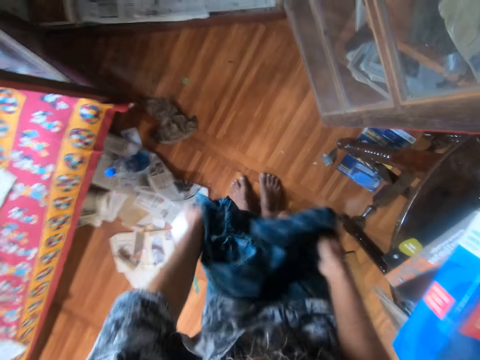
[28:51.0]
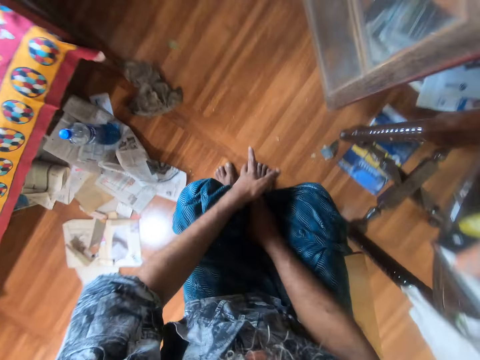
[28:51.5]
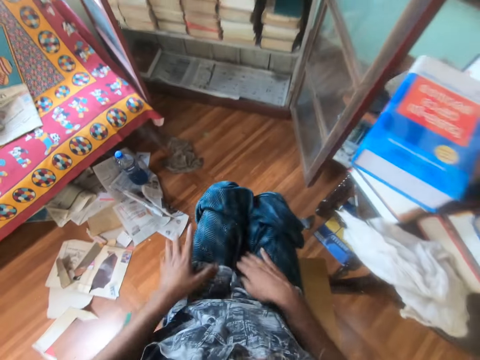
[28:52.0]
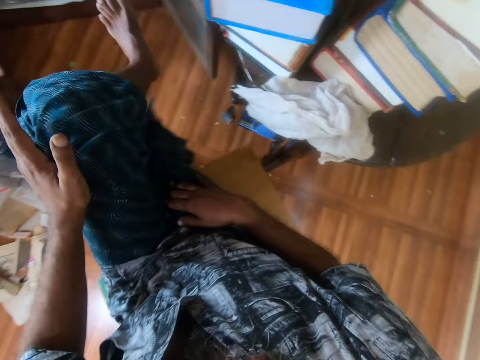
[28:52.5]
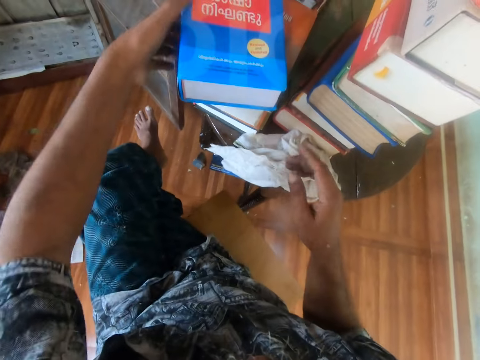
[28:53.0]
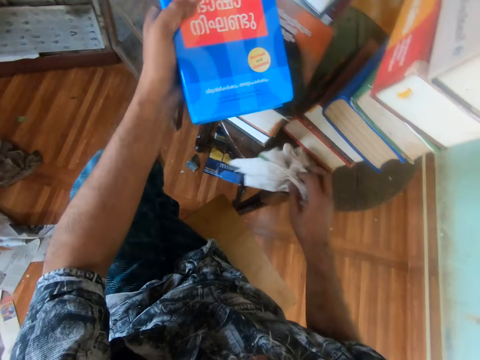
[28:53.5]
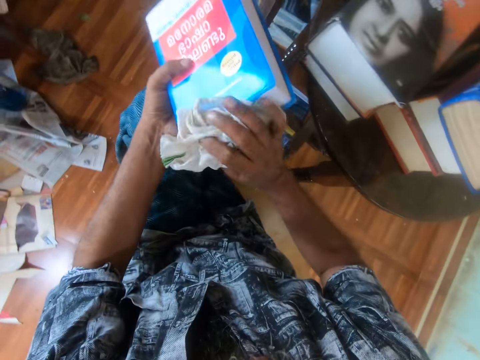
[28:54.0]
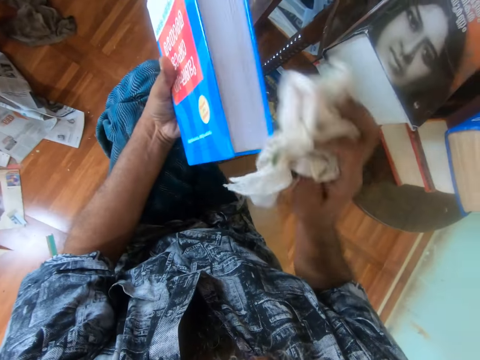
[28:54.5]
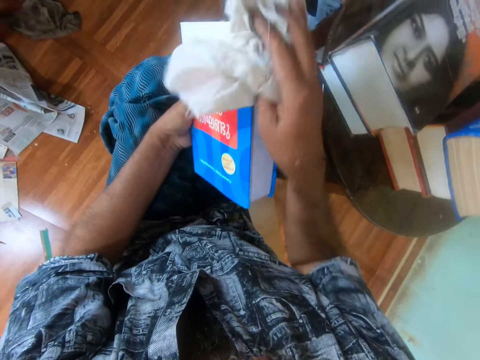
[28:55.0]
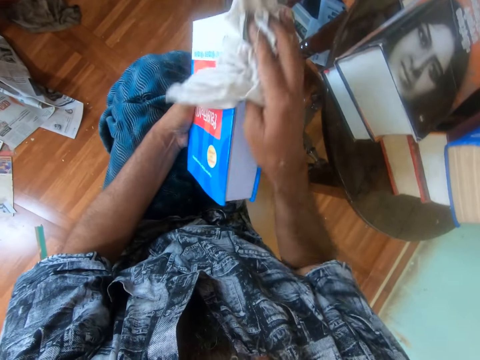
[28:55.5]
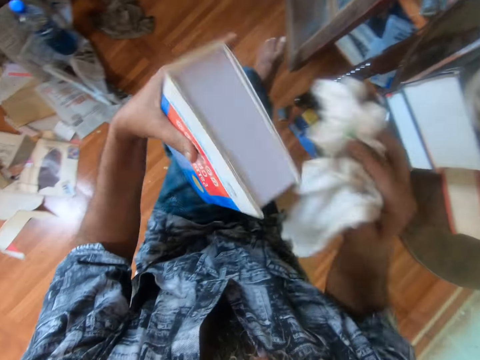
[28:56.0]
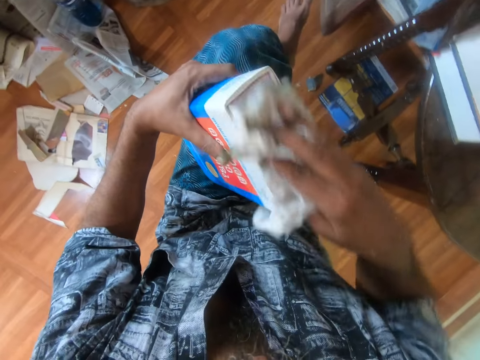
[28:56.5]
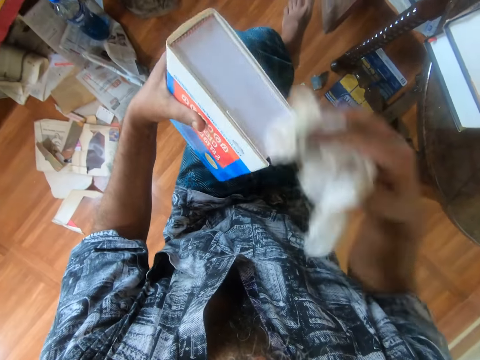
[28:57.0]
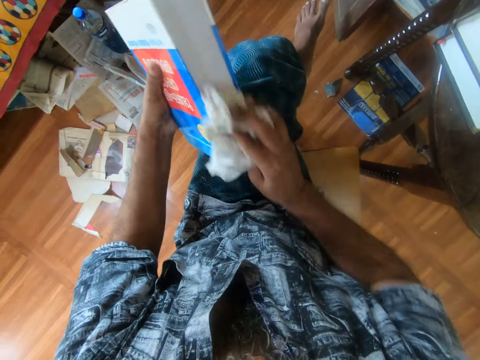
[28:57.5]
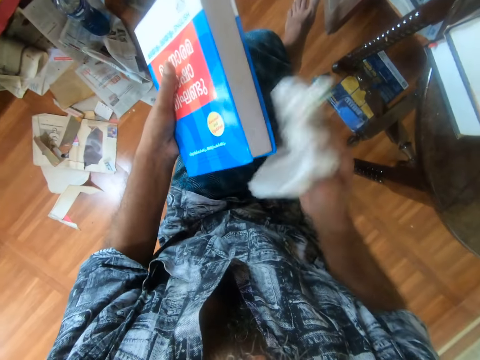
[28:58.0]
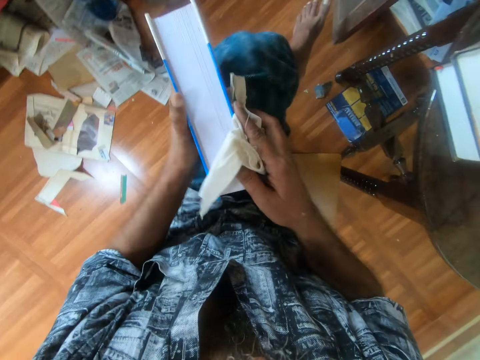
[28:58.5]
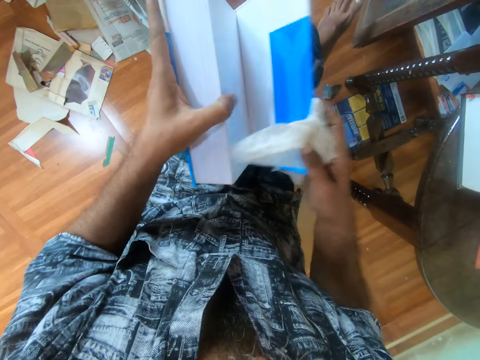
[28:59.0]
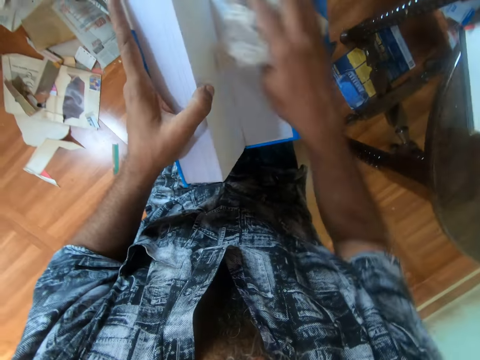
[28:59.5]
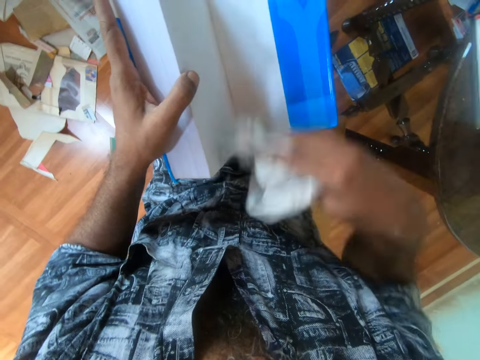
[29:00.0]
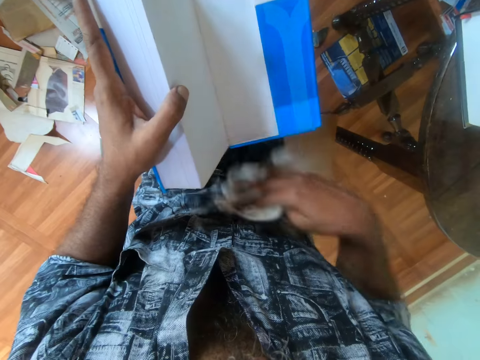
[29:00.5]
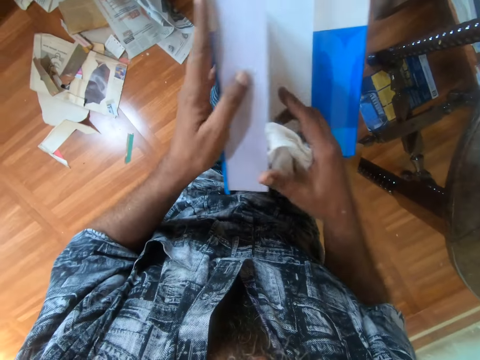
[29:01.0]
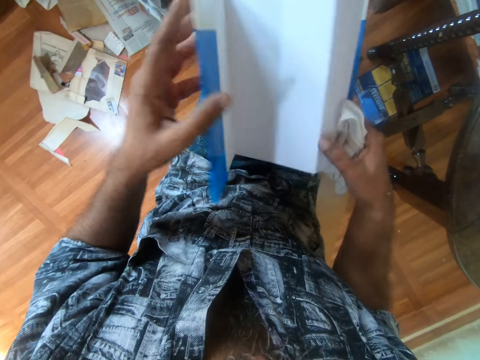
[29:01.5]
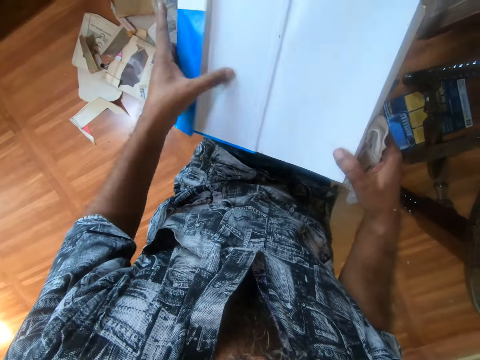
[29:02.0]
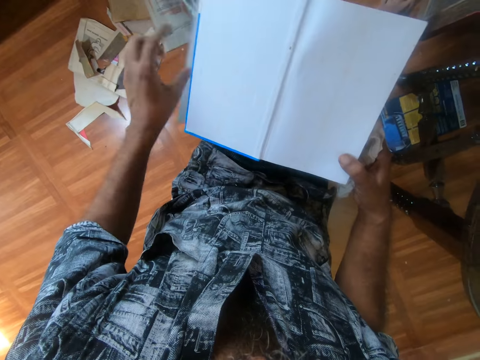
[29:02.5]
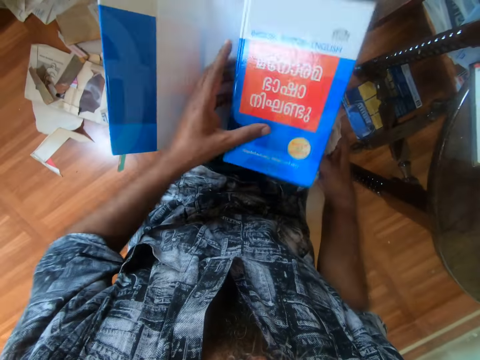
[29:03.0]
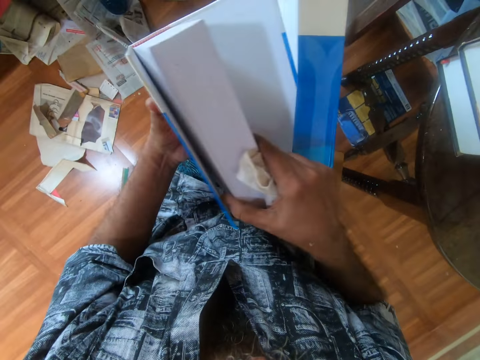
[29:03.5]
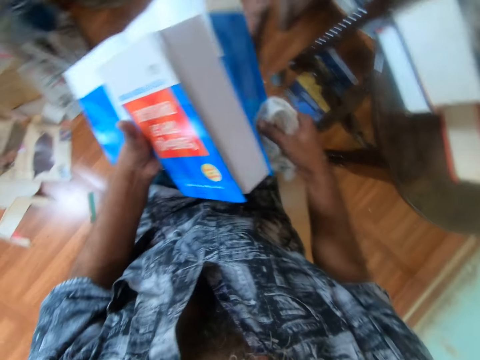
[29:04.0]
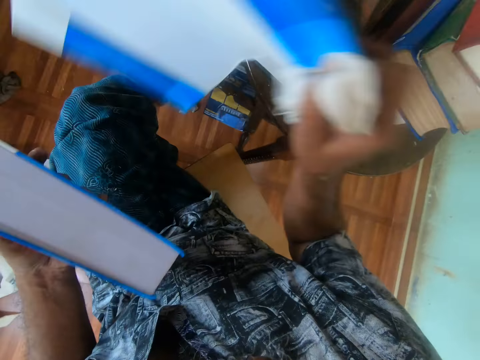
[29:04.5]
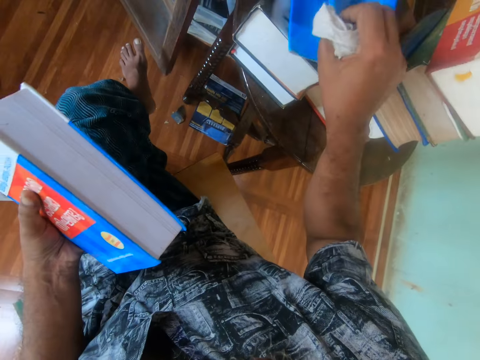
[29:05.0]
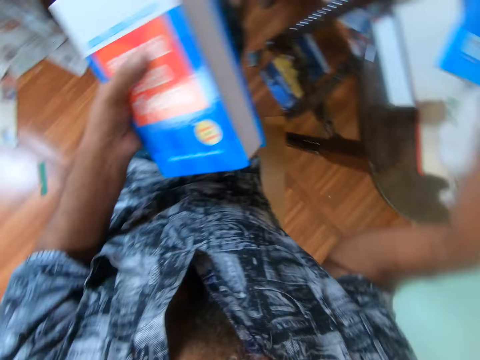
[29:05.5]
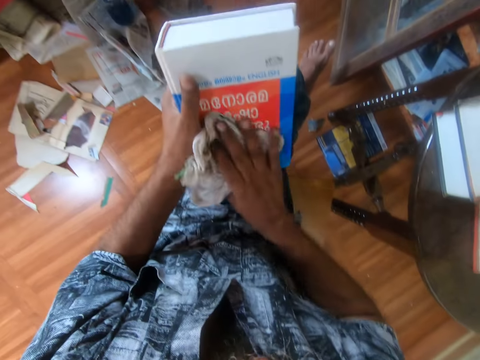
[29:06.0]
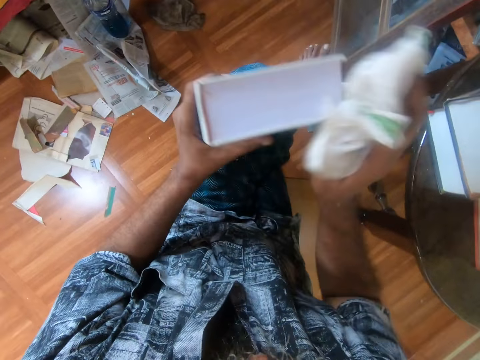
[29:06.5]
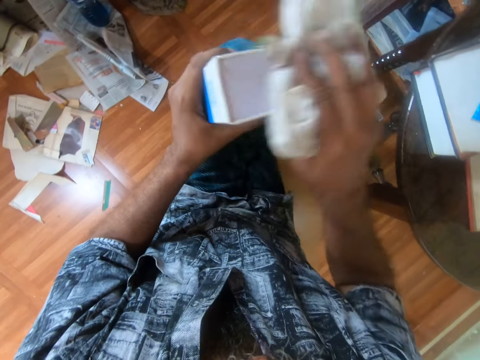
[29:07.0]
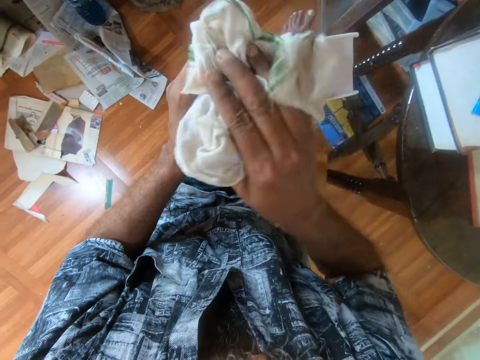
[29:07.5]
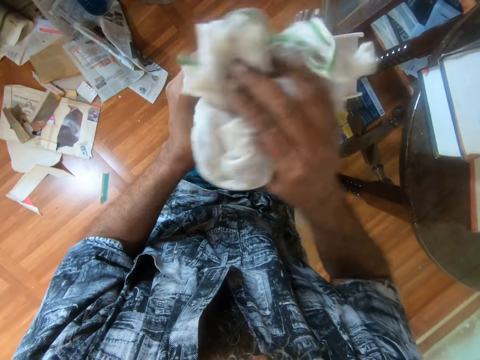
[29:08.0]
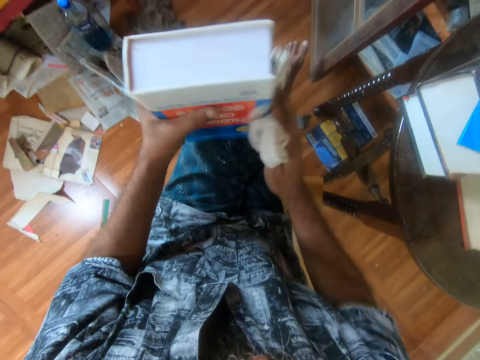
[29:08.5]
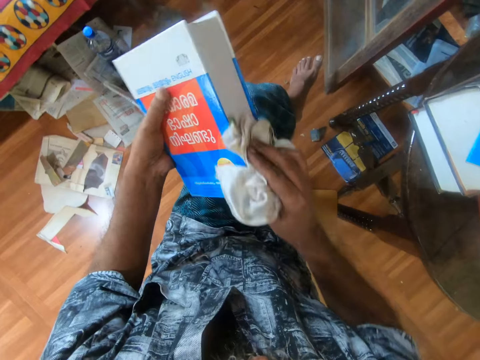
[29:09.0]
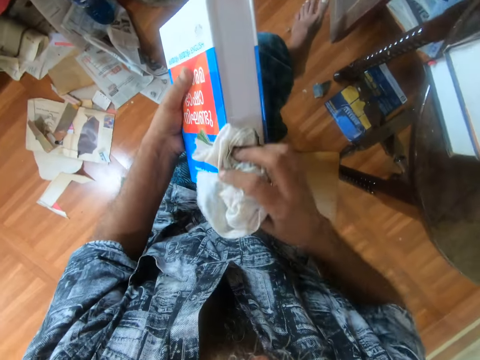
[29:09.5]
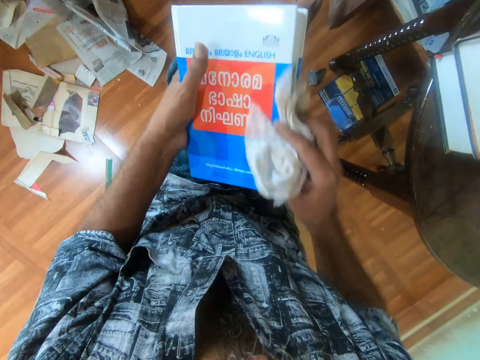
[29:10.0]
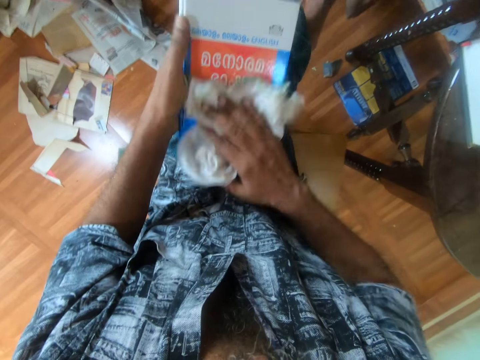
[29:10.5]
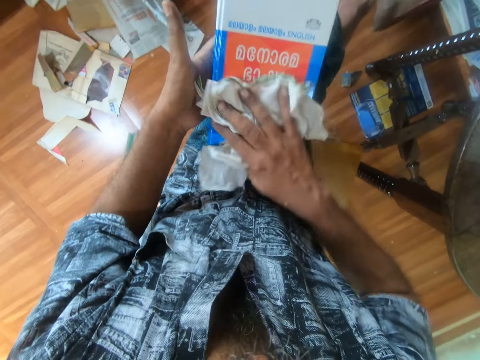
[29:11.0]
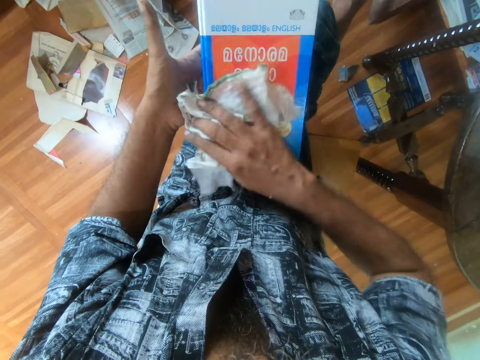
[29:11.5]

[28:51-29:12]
The camera wearer inserts a wrapper between the legs. They lift the left leg. They pick up the book. They pick up a piece of cloth. They wipe on the book. They open the book. They wipe on the book. They open the book. They remove the book cover. They close the book. They remove the book cover. They drop the cover. They wipe on the book.

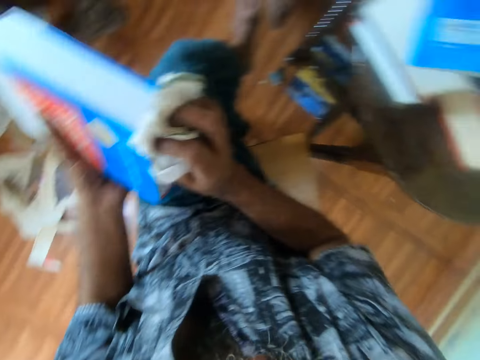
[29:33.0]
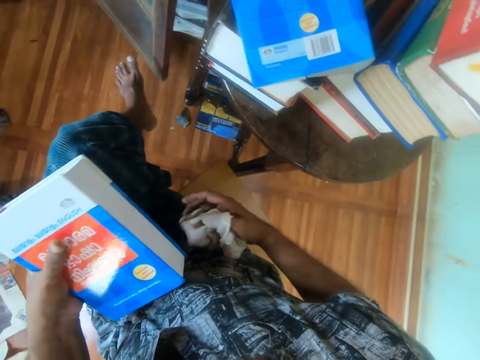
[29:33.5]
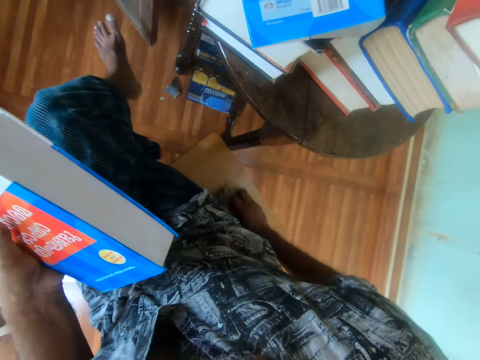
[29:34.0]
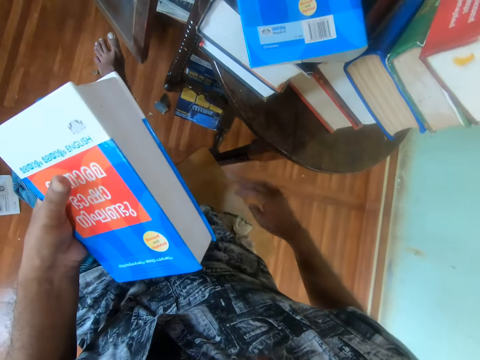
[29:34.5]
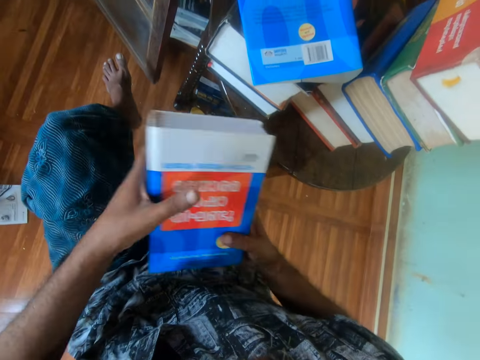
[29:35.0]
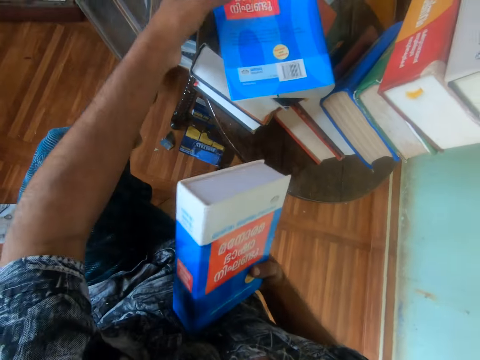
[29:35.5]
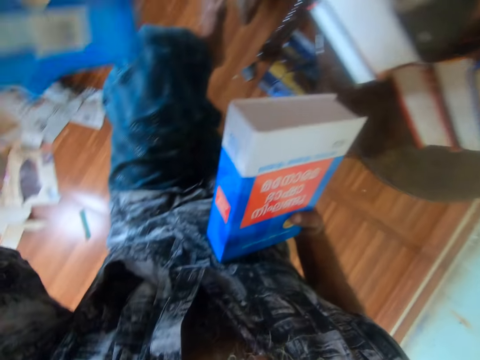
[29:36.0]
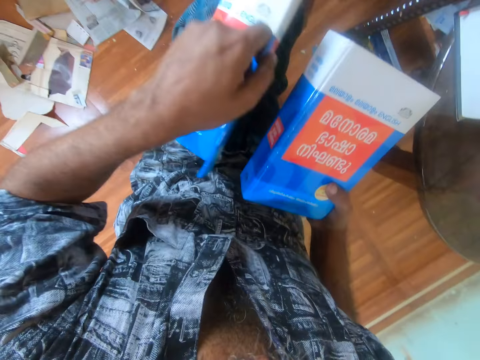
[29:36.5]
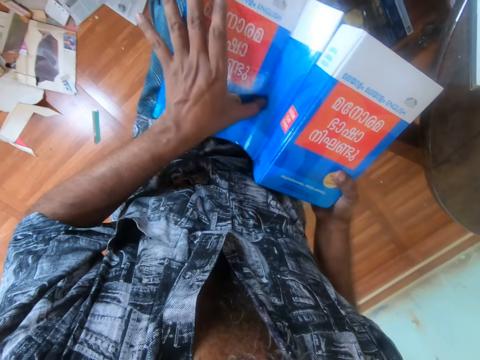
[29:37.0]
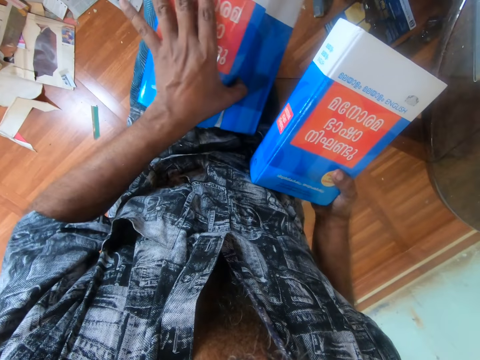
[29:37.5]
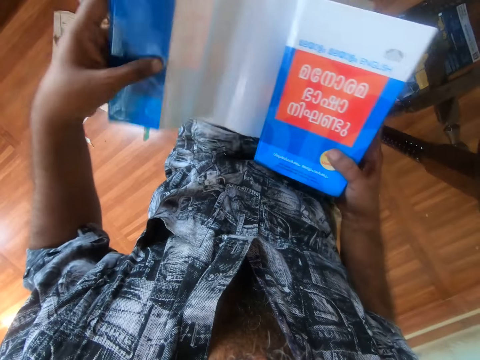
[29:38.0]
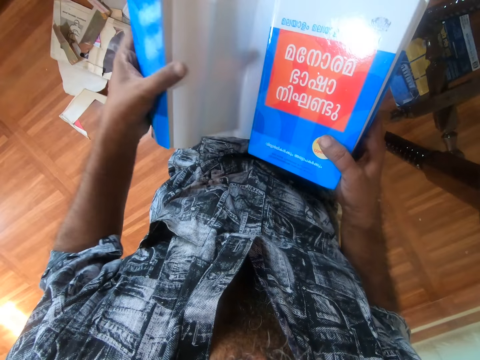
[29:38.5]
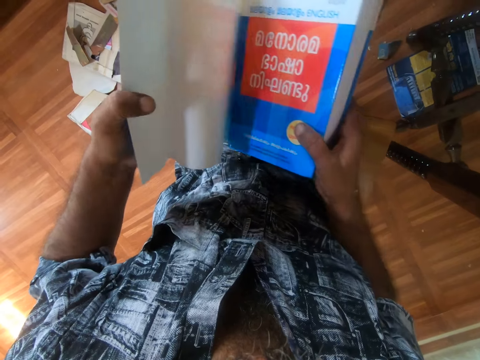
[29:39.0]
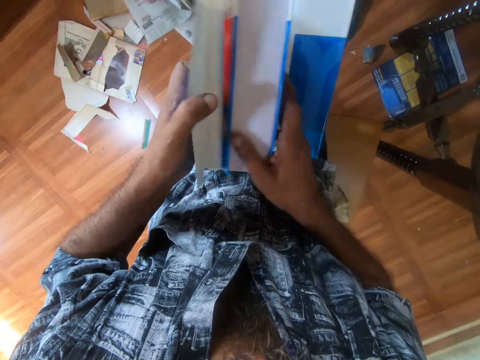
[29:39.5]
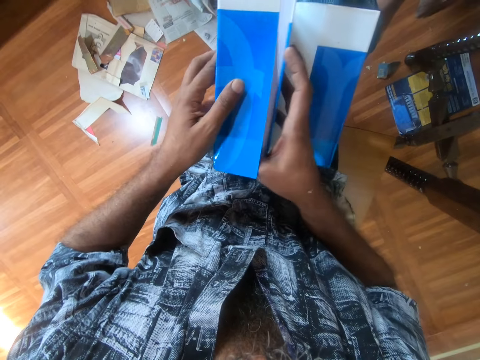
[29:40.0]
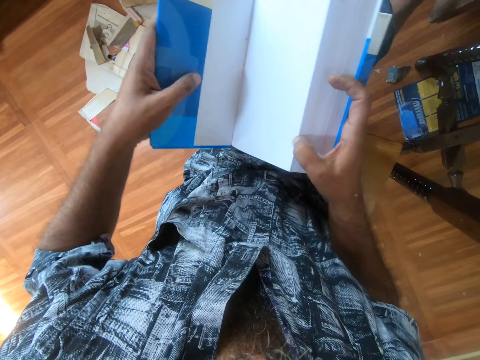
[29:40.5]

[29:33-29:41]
The camera wearer drops a piece of cloth. They hold the book. They pick up the book cover. They cover the book. They open the book cover. They unfold the book cover. They place the book on the book cover.
